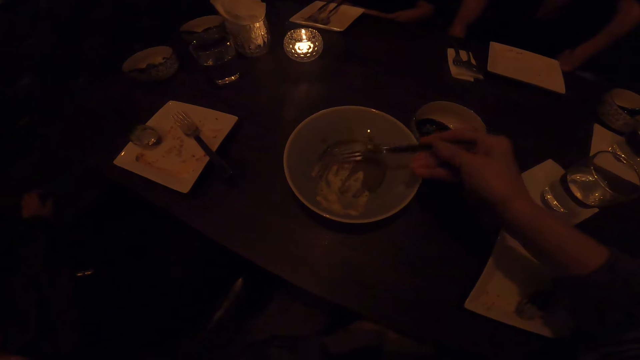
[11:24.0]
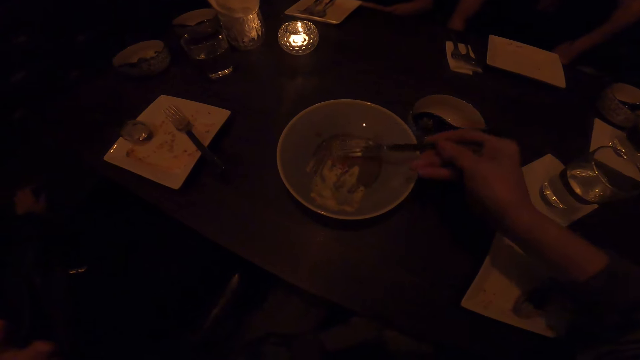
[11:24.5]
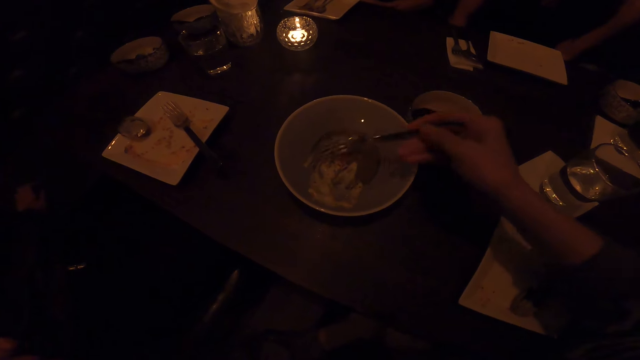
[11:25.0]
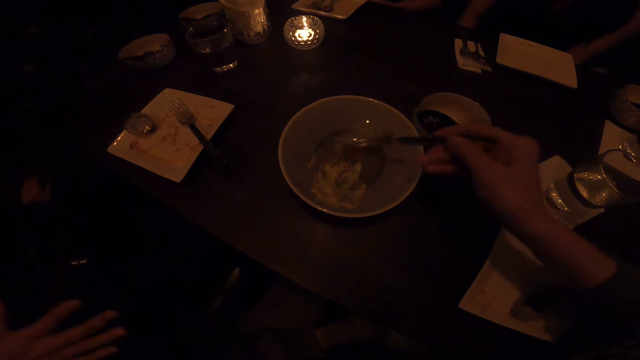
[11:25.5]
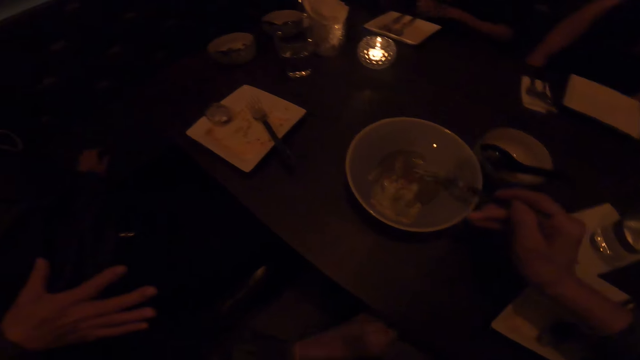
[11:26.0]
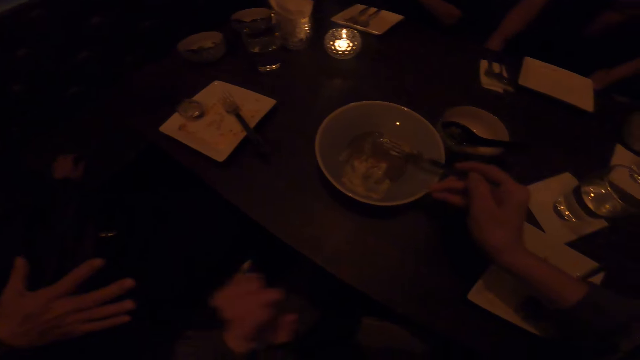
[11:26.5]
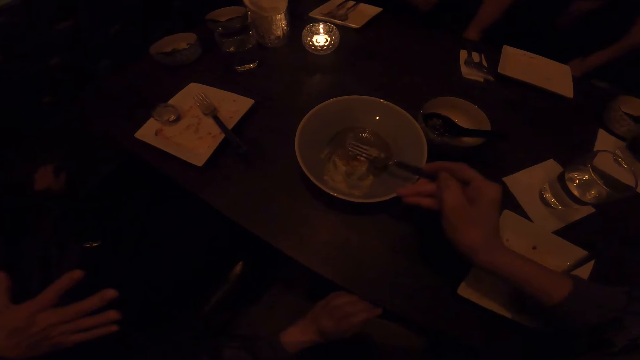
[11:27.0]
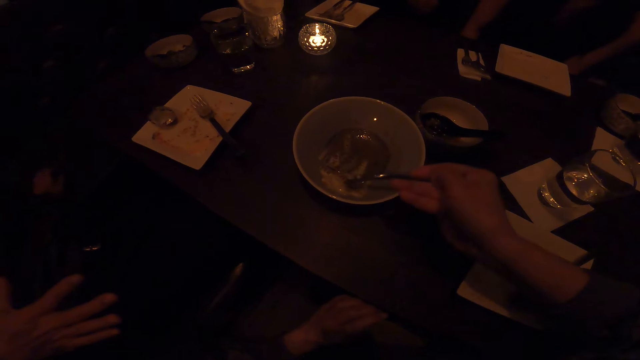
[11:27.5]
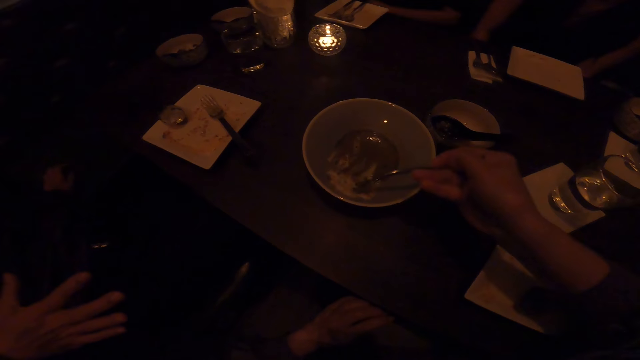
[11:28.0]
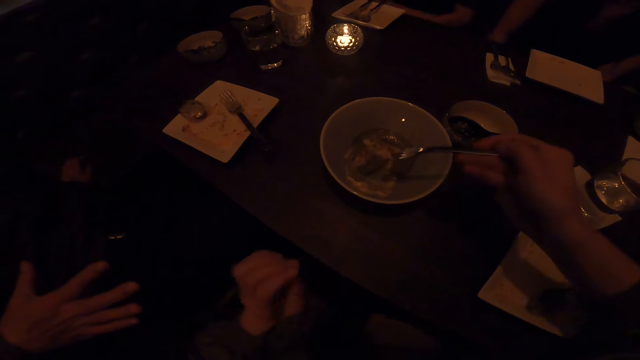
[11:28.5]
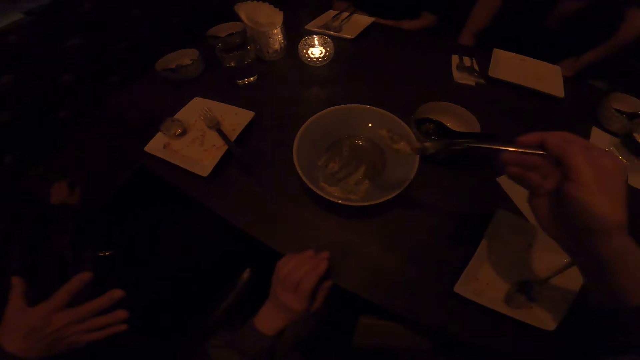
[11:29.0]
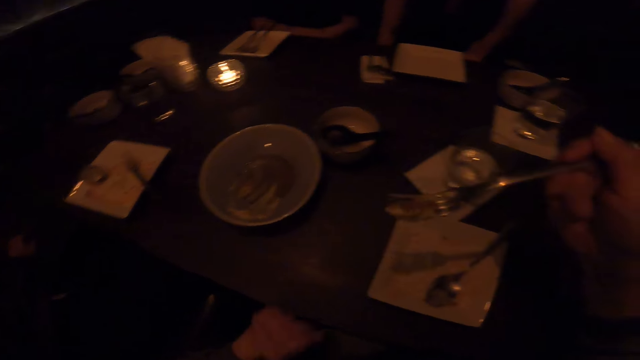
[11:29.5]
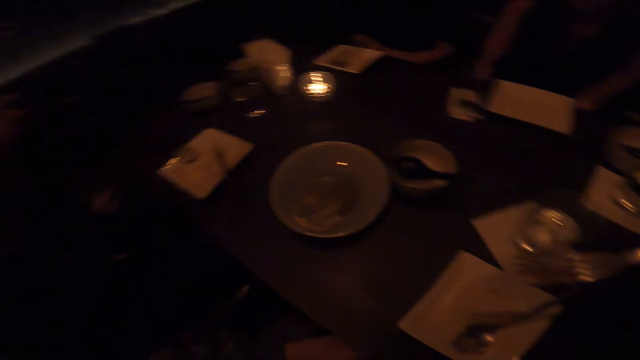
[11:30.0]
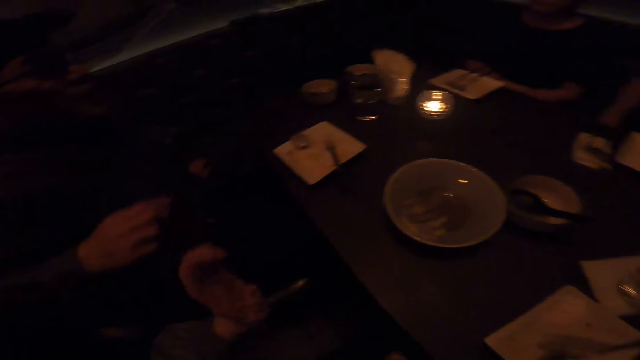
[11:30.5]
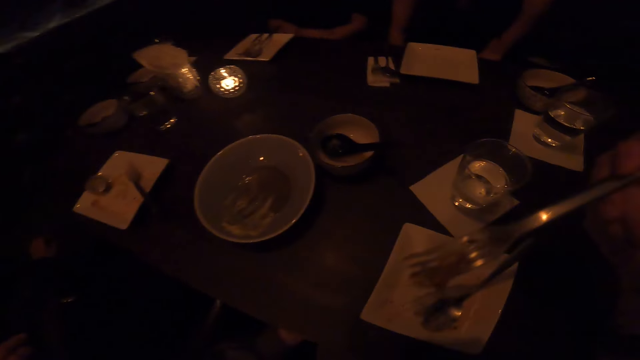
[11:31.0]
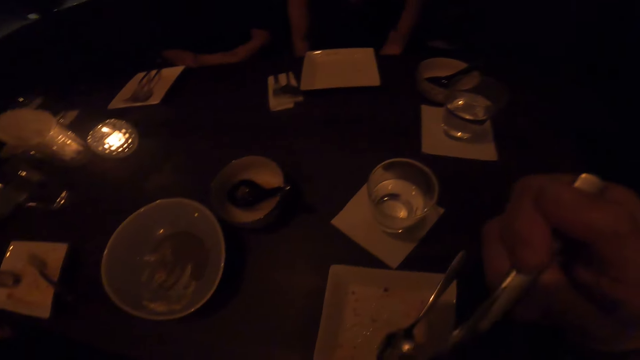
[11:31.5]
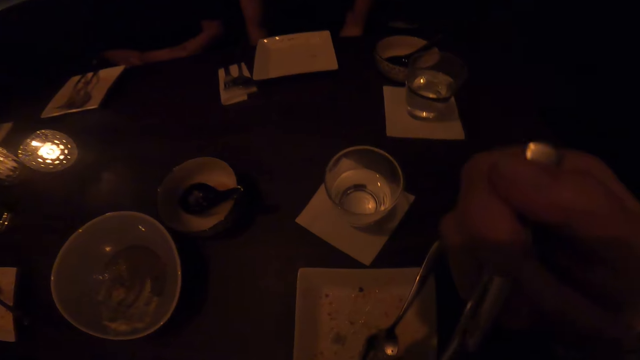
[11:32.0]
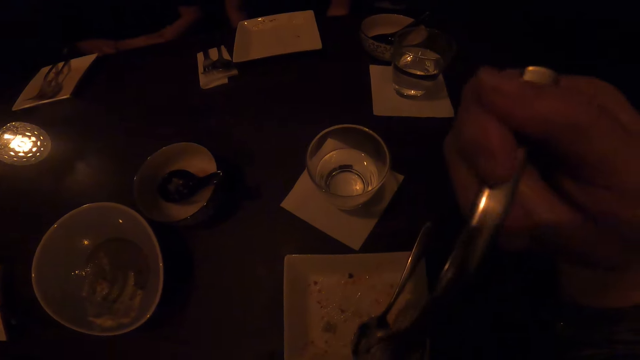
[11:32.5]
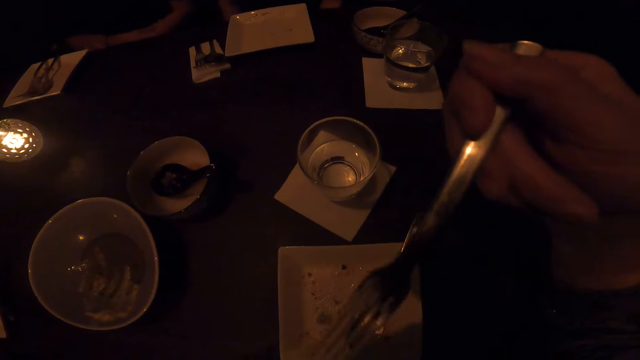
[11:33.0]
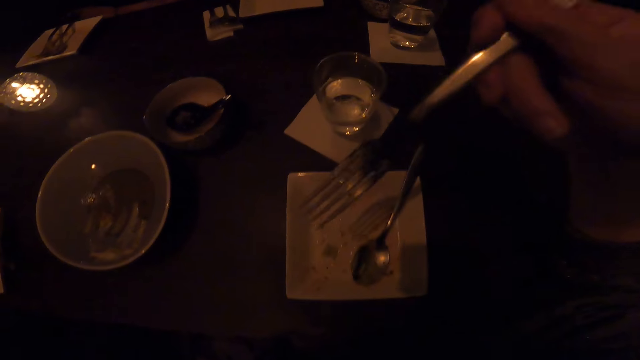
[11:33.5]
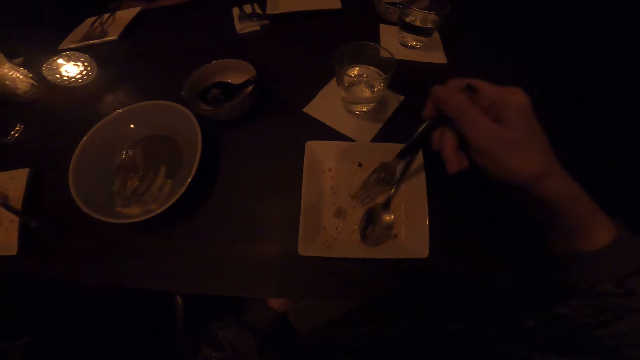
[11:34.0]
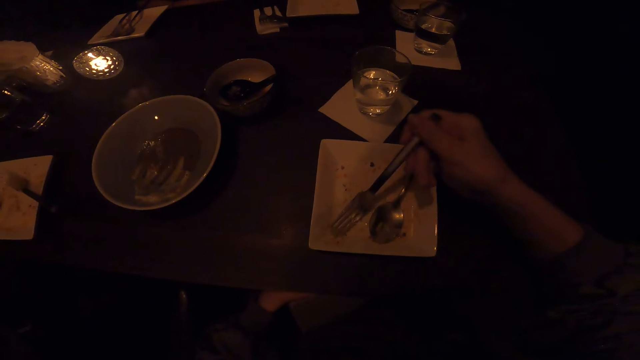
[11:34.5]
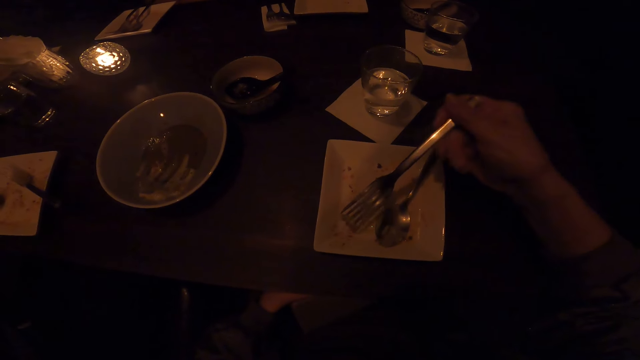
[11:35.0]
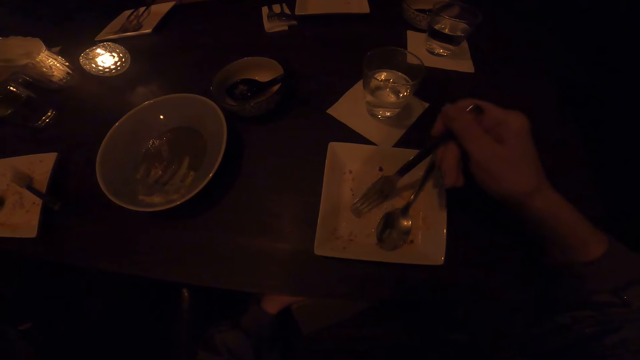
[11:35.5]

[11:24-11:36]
The camera wearer scoops the food in the plate on the table. They take something with a fork from the dish. They eat. A man, another man and a woman sit on the chairs in the dining room. The camera wearer sits on the chair in the dining room.

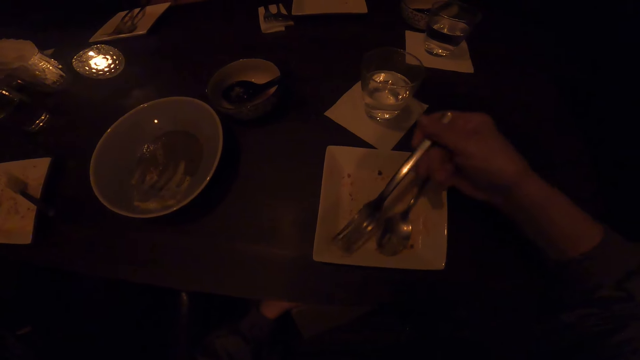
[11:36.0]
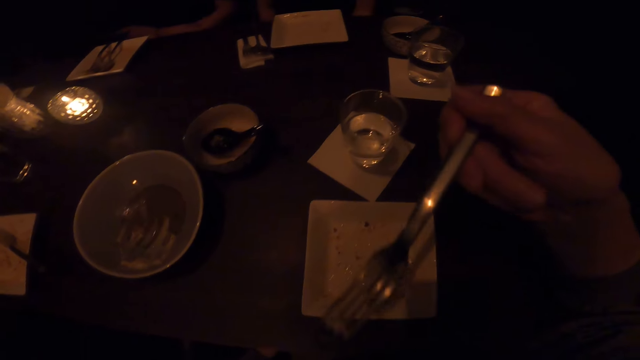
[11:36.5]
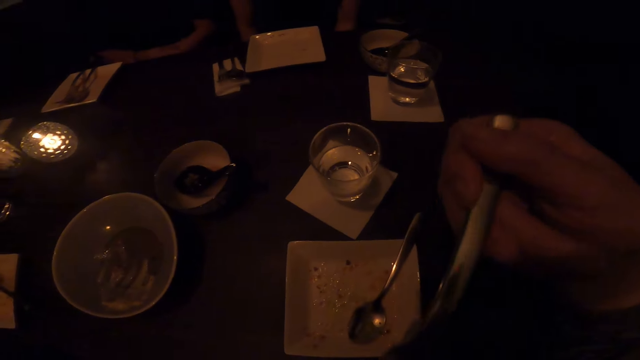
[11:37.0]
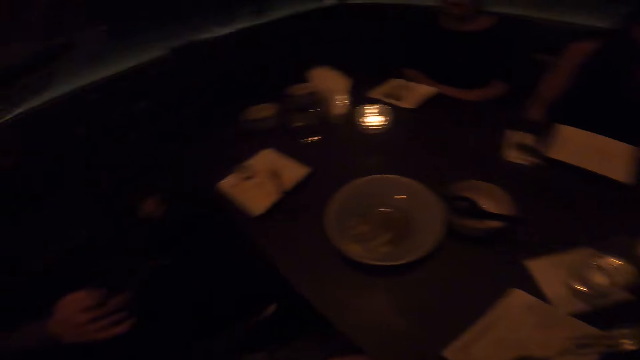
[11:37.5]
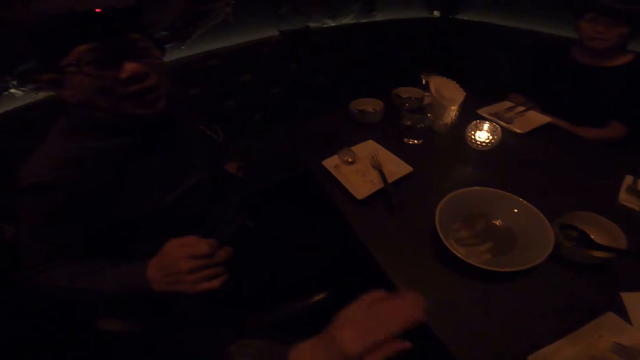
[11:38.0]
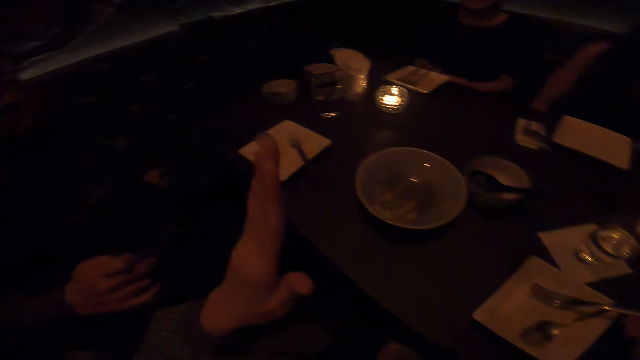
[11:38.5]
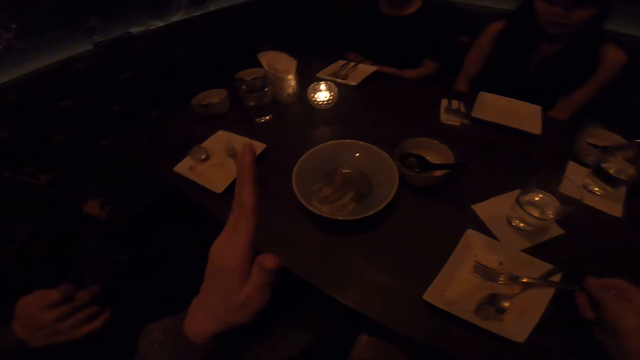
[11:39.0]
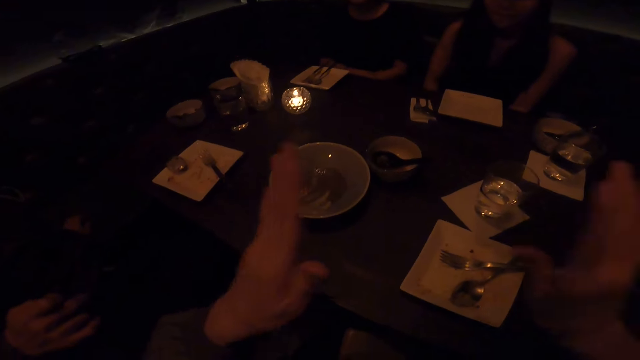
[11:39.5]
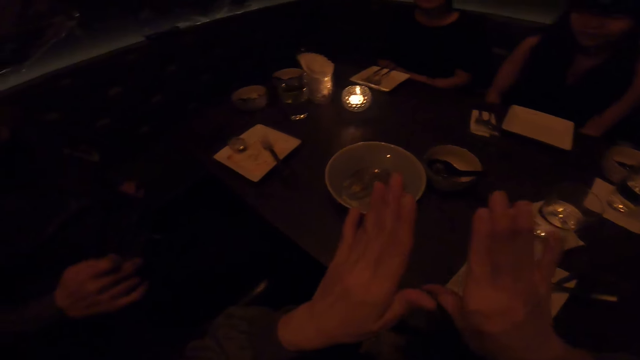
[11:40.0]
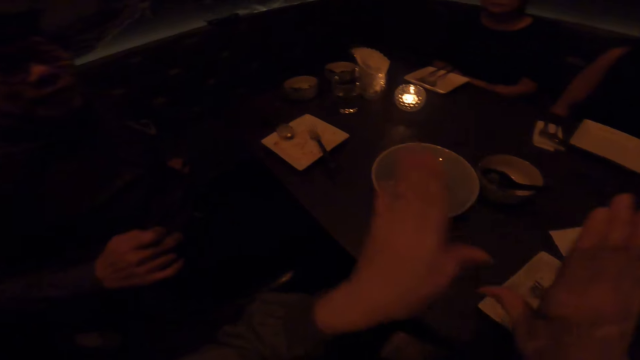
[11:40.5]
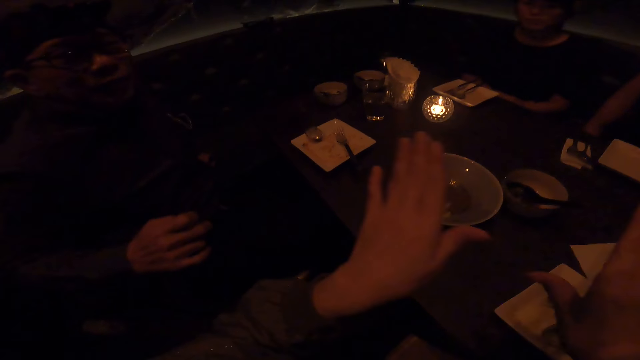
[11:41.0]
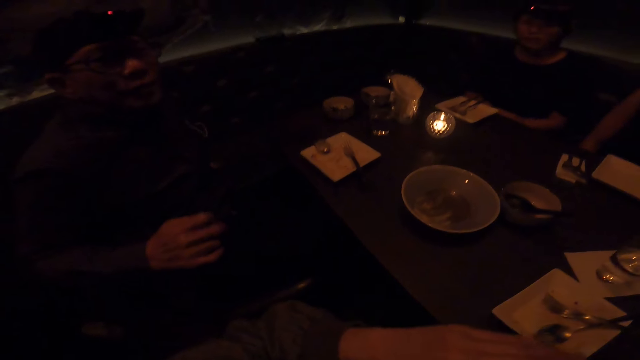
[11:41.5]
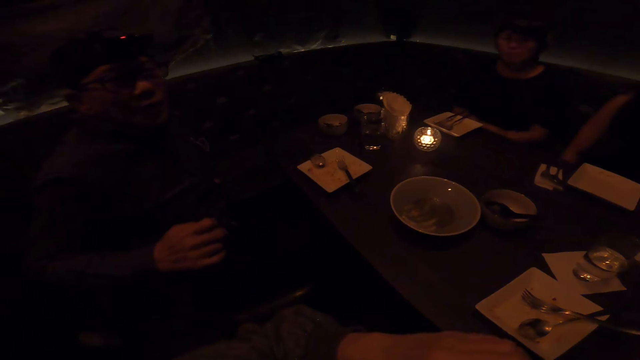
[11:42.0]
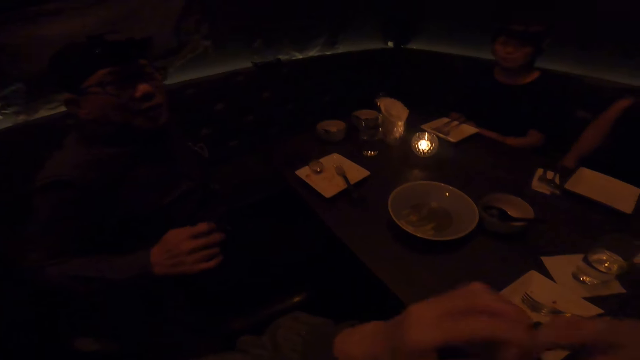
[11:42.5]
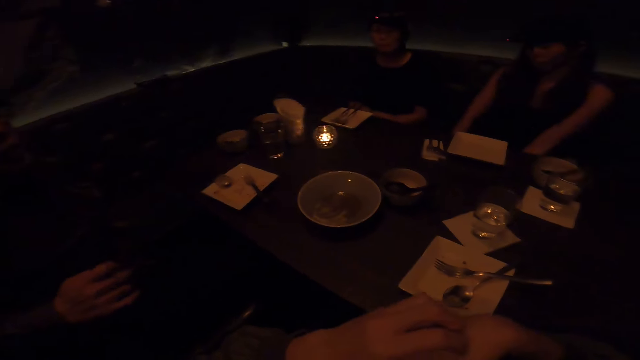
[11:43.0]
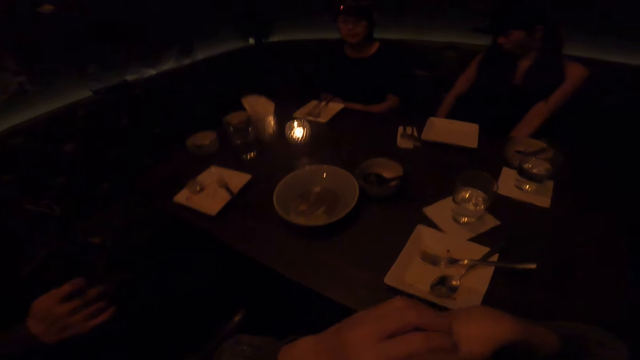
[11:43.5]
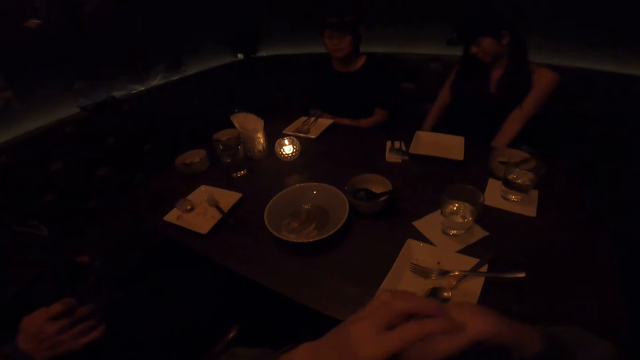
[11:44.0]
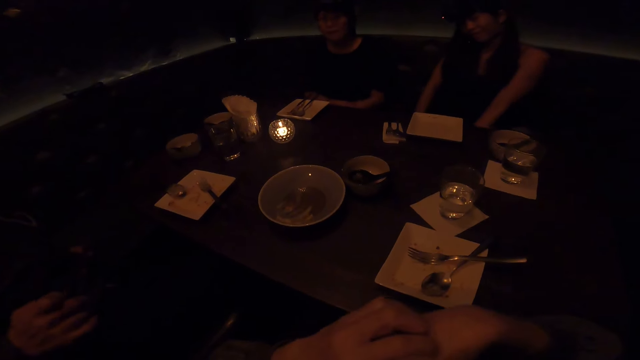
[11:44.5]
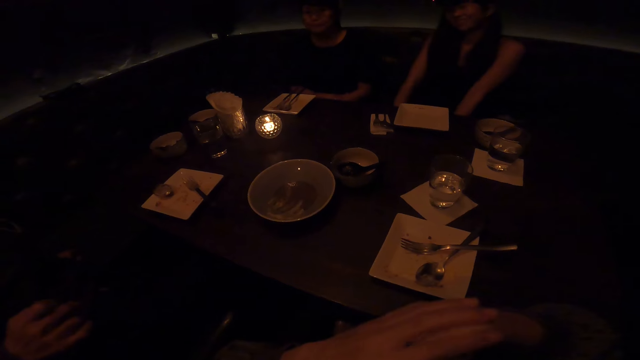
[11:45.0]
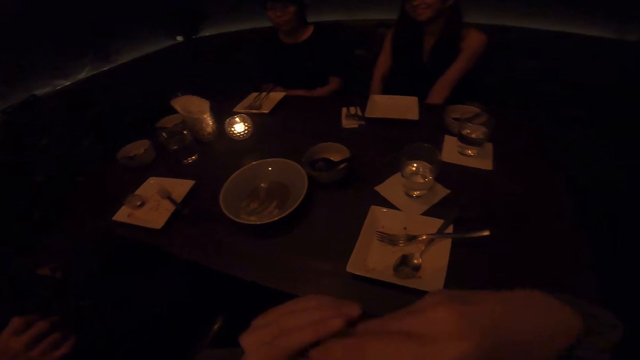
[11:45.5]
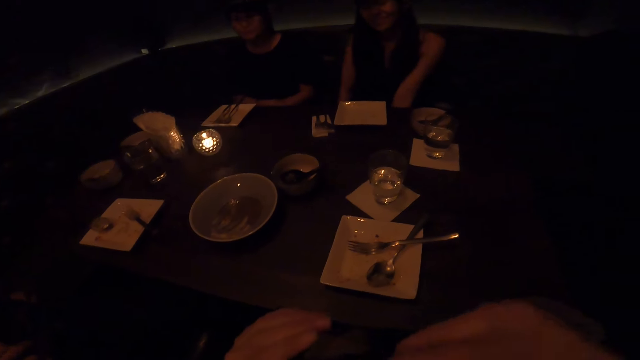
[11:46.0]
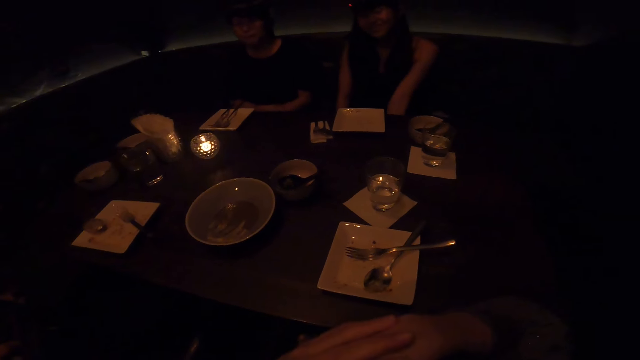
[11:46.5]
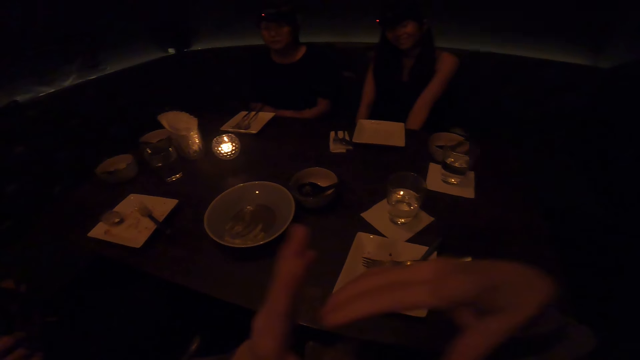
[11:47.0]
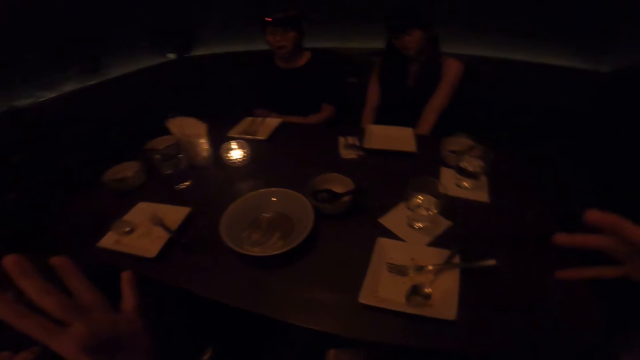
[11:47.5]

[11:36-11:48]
The camera wearer places the fork in the plate. They talk.
